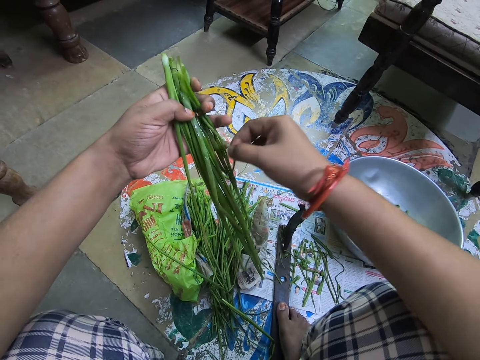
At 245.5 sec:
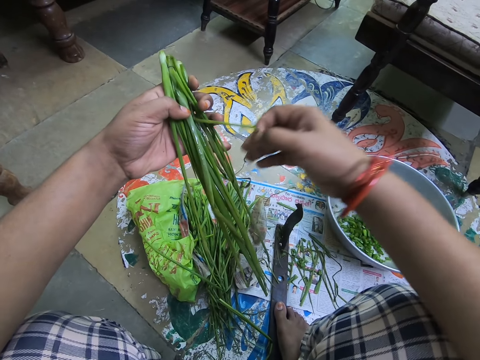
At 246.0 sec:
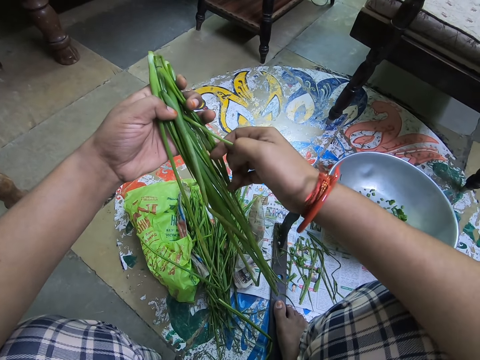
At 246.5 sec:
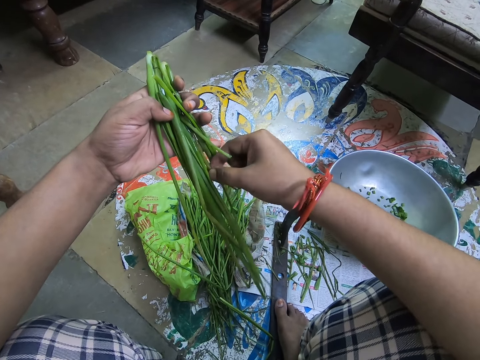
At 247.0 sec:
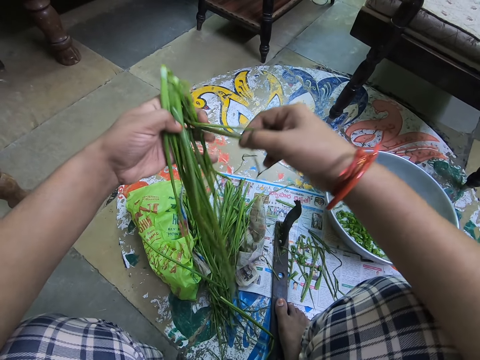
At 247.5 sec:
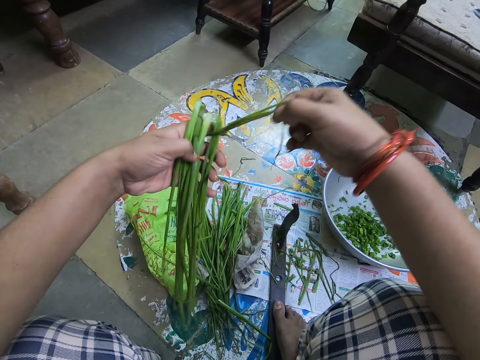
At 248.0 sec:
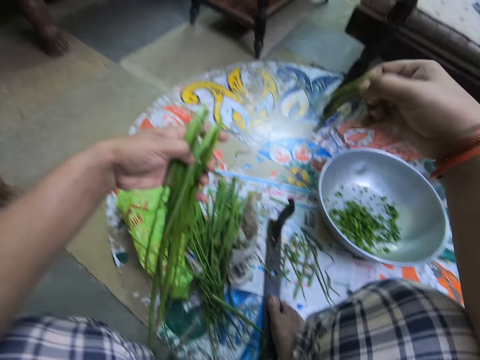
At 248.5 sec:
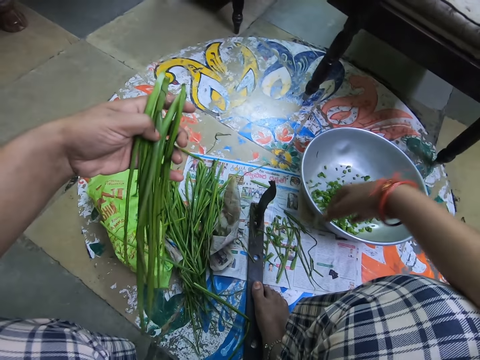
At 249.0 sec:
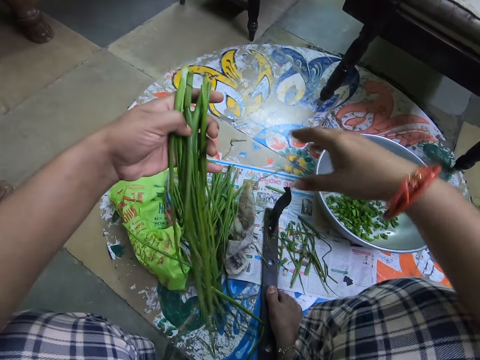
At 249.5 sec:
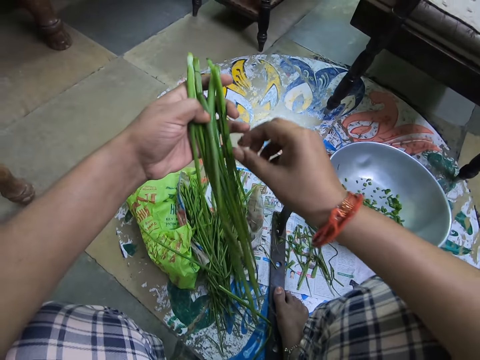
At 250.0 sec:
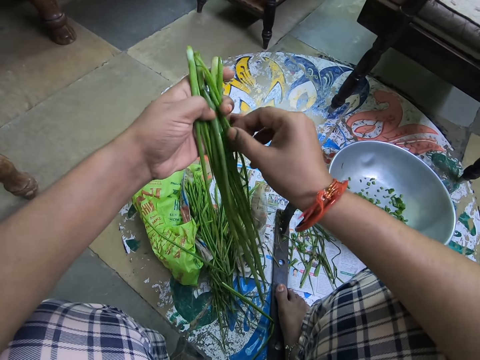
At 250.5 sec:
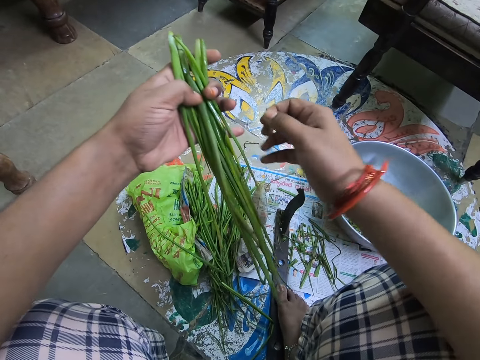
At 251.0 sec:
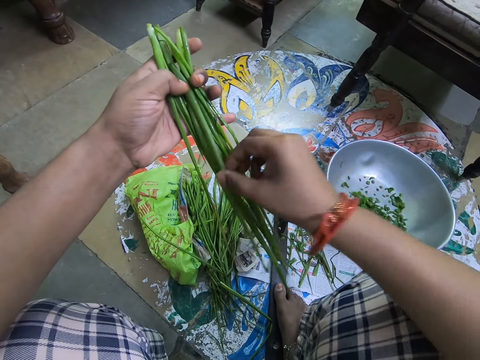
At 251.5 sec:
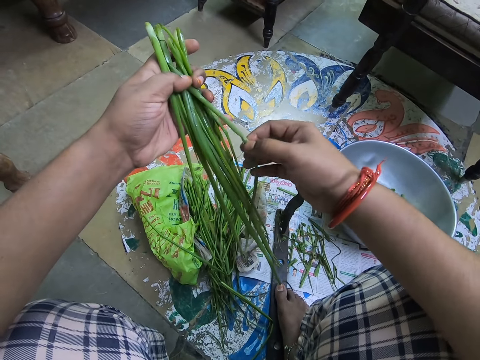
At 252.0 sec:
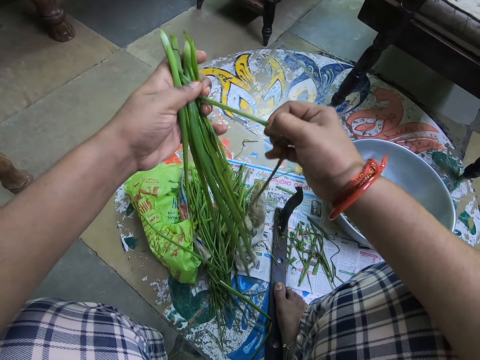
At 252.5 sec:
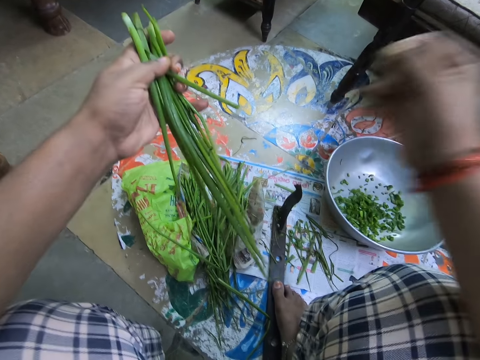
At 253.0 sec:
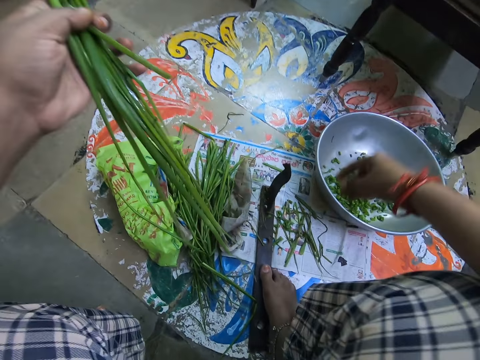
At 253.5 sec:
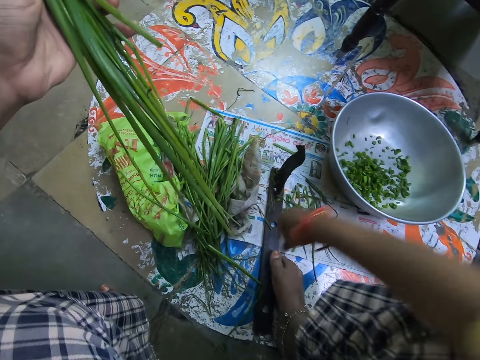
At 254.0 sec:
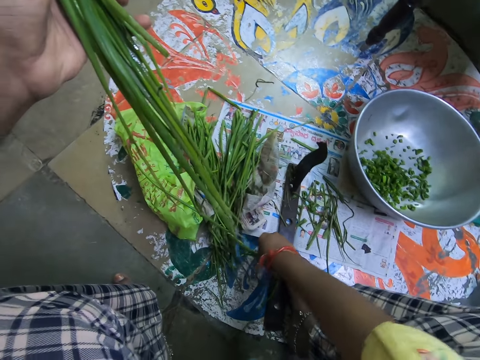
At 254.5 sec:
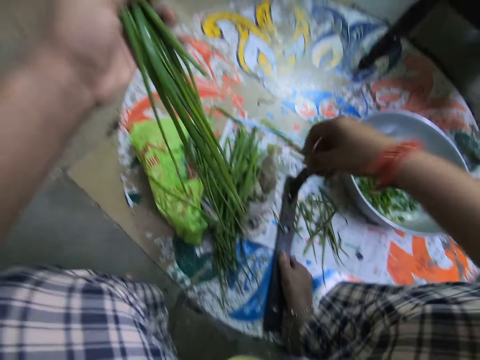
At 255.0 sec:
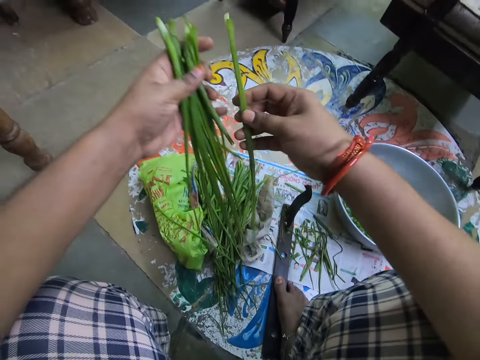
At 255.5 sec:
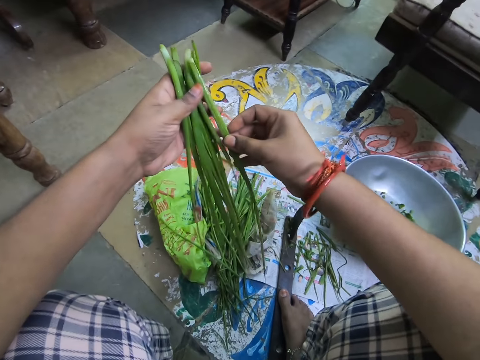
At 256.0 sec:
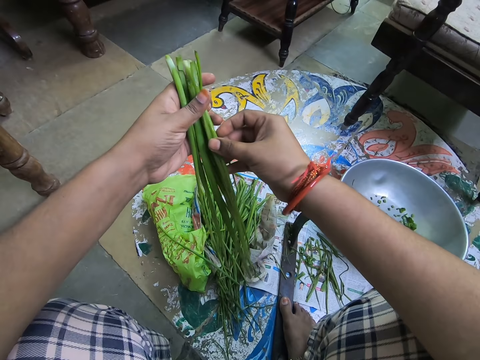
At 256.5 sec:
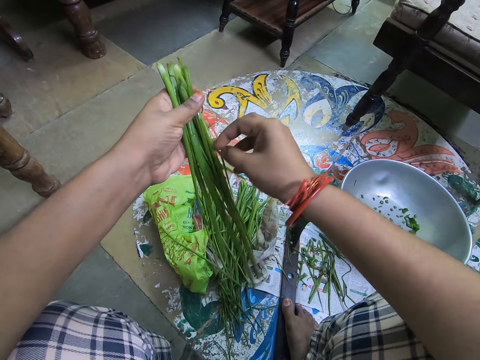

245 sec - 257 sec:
The camera wearer drops something. They cut something with the right hand. They drop something. They pick up something. They put something together.

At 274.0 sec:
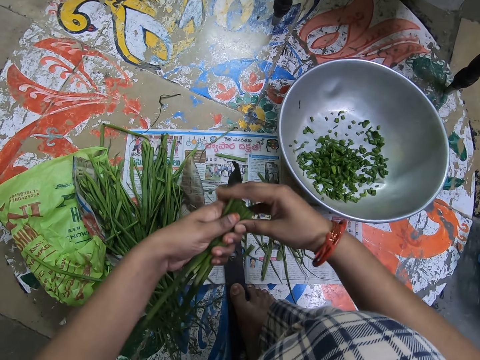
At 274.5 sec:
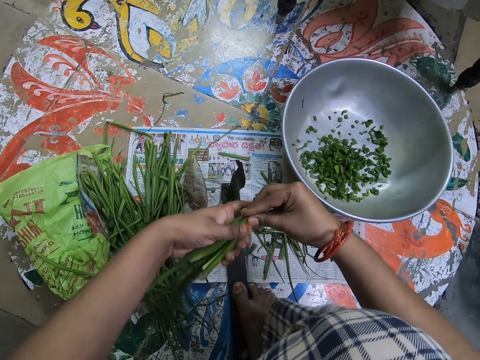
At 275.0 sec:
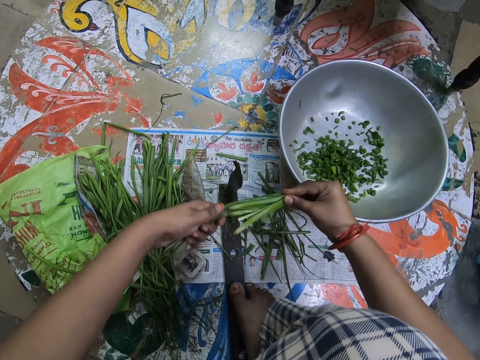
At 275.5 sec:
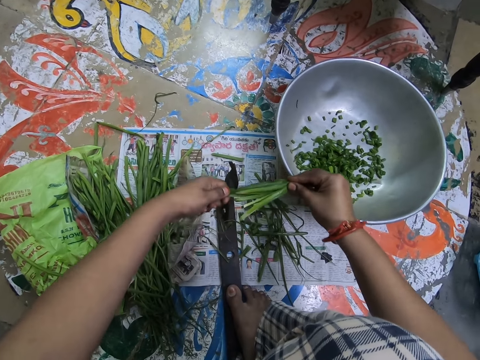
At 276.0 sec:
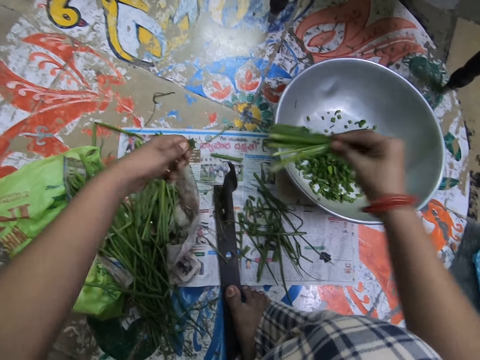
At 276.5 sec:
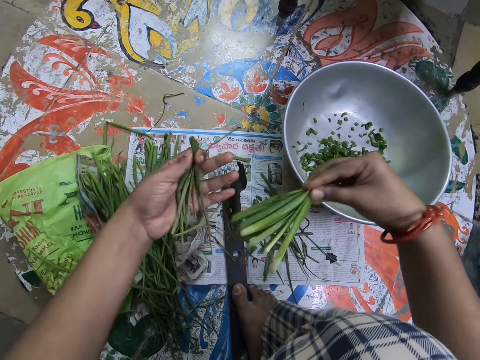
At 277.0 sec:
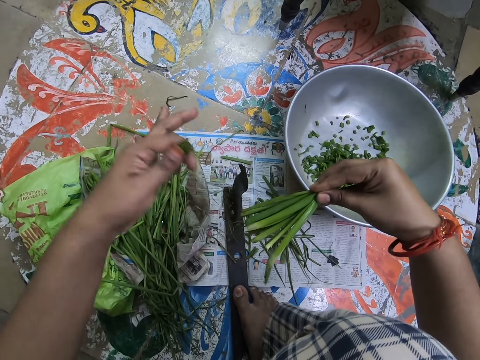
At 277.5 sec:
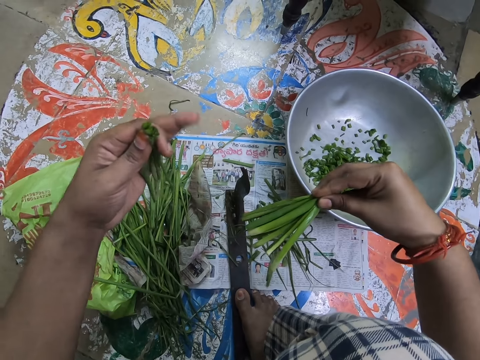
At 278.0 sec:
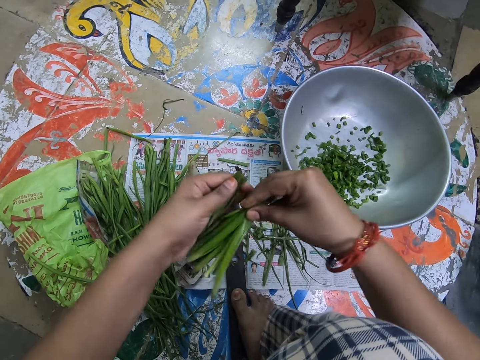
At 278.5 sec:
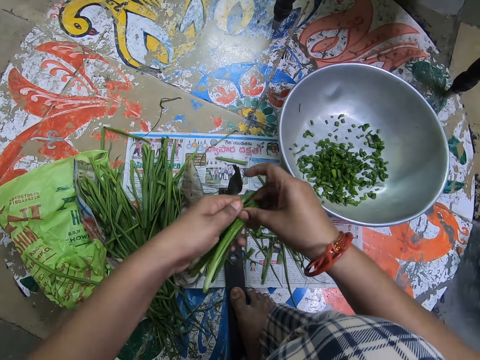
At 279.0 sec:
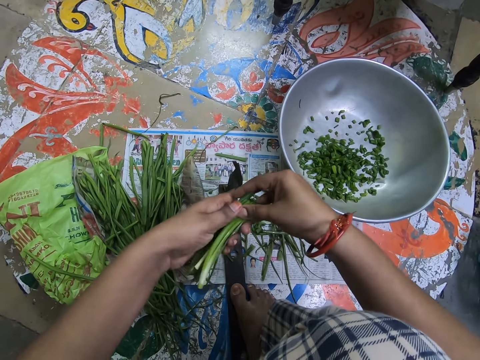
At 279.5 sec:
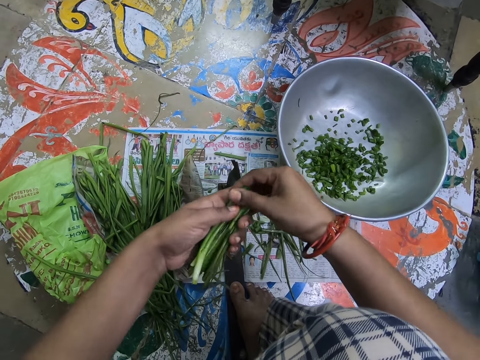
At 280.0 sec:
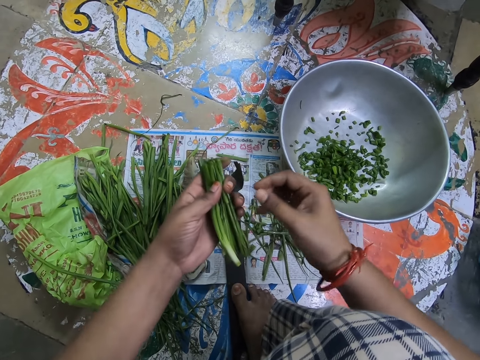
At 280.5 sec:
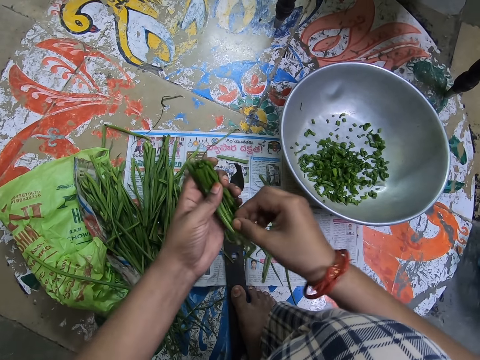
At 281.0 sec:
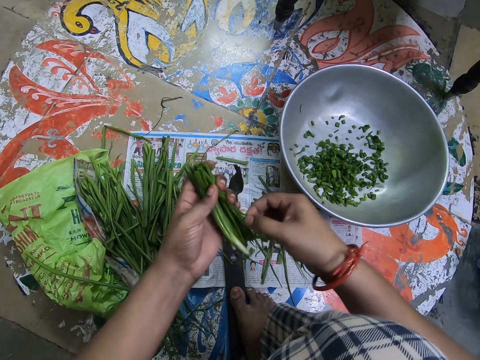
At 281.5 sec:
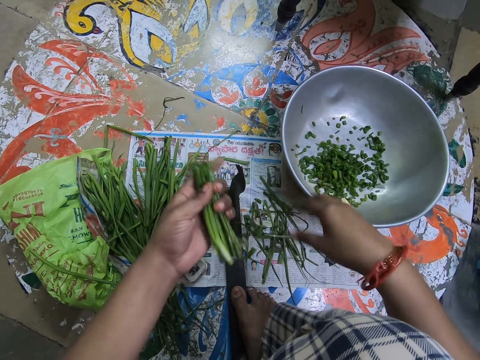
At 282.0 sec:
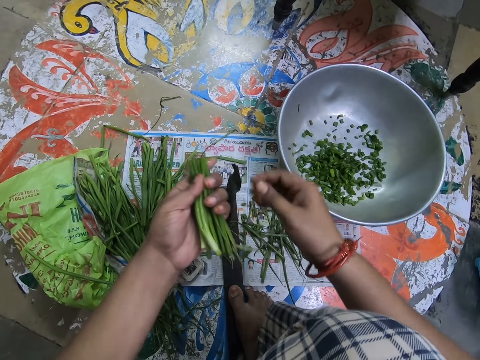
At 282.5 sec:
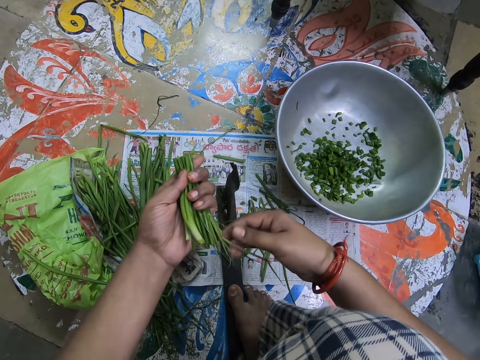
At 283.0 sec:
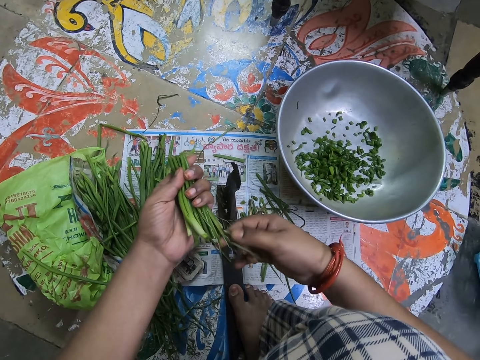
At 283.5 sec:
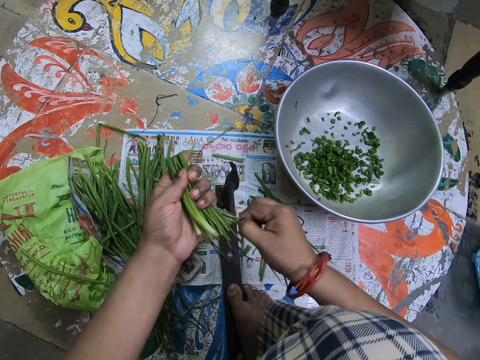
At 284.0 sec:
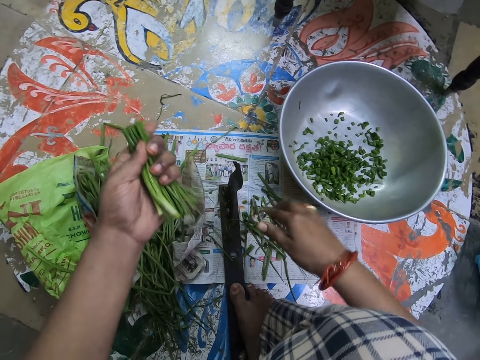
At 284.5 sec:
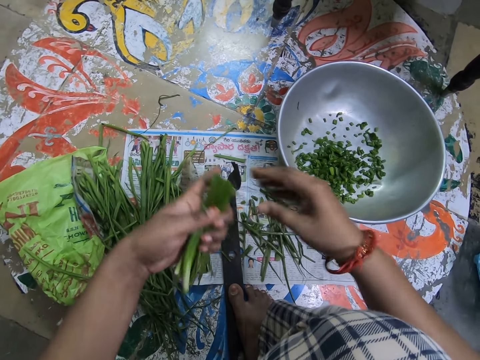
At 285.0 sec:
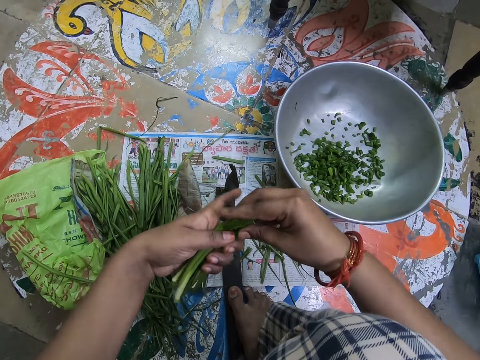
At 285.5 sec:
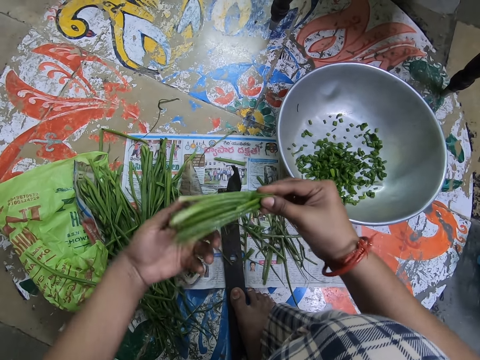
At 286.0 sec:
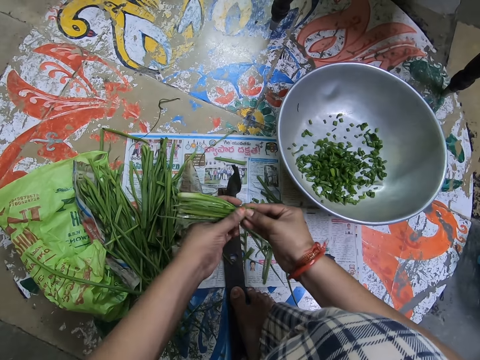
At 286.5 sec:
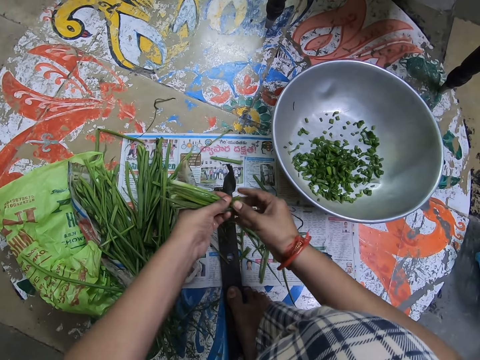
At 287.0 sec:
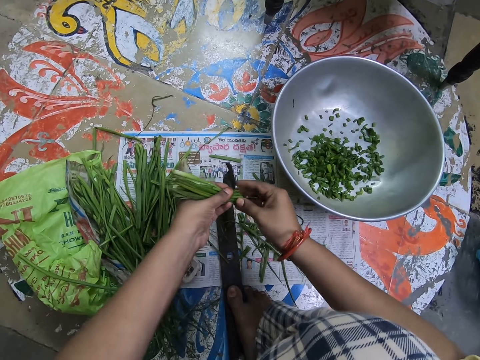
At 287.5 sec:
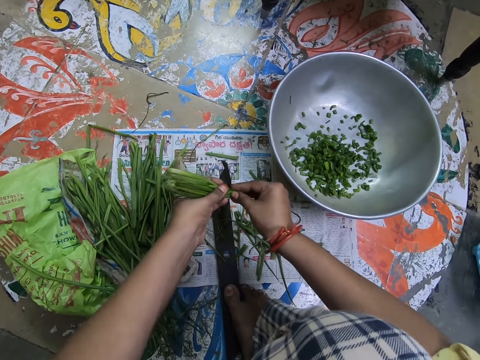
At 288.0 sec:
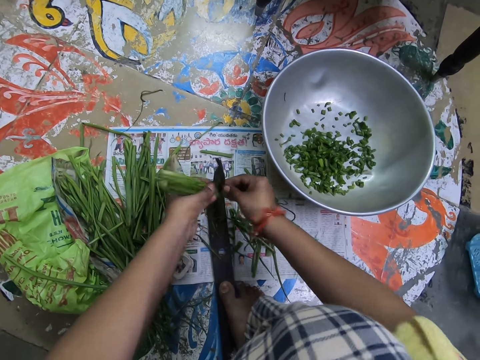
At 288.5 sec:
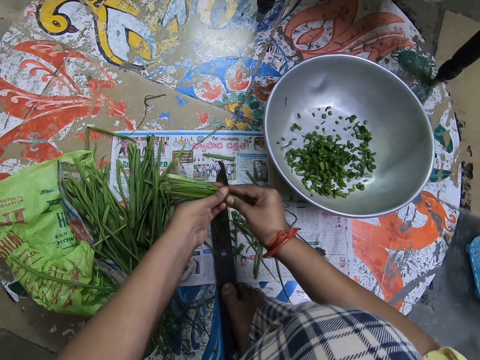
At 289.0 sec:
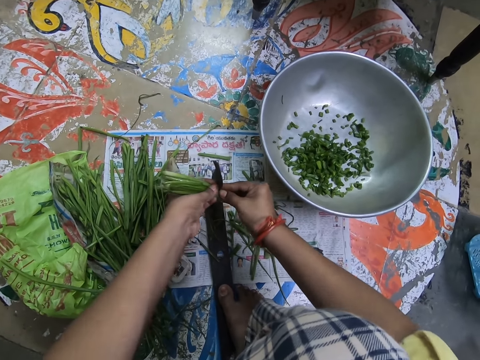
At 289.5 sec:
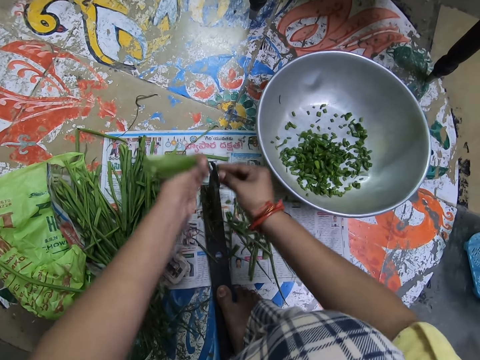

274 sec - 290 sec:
The camera wearer cuts something. They hold something together with both hands. They pick up something. They drop something. They cut something with the right hand. They drop something. They hold something together with both hands. They cut the spring onions.
